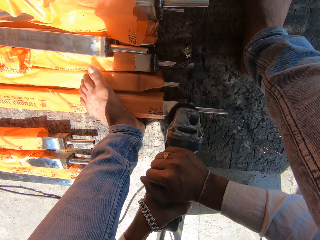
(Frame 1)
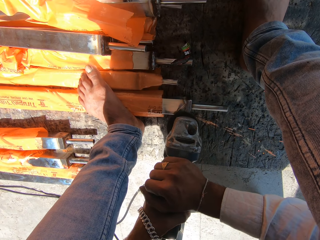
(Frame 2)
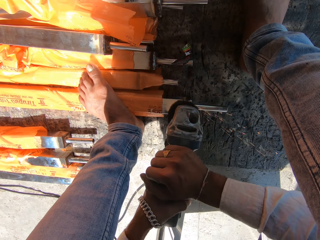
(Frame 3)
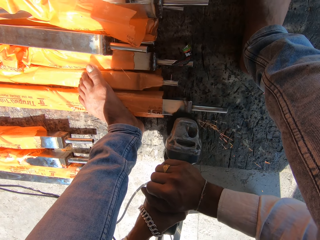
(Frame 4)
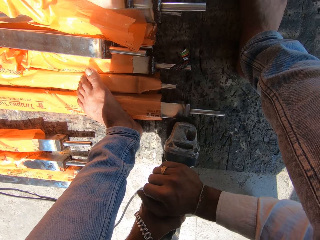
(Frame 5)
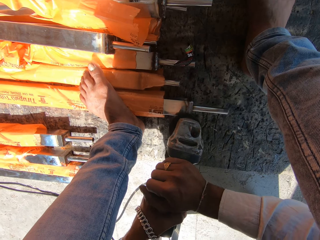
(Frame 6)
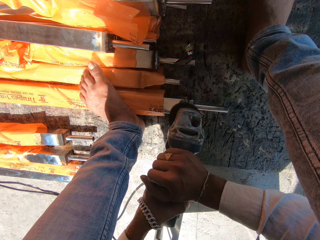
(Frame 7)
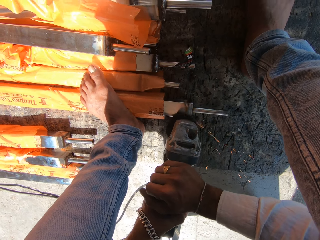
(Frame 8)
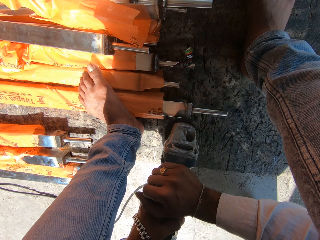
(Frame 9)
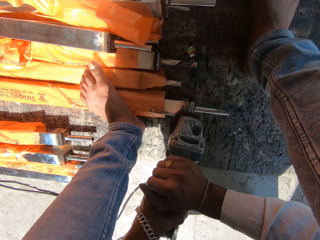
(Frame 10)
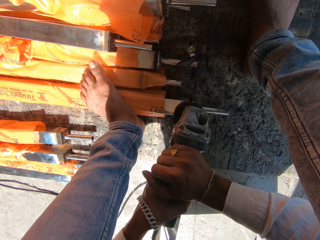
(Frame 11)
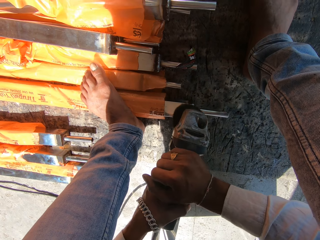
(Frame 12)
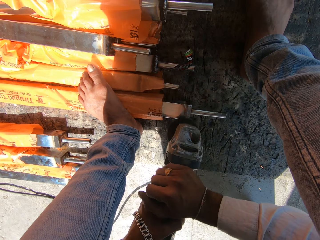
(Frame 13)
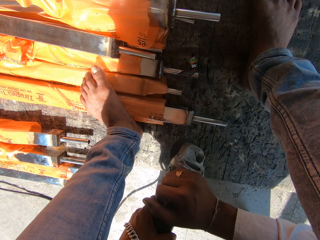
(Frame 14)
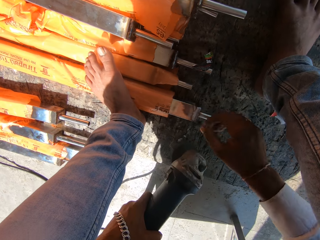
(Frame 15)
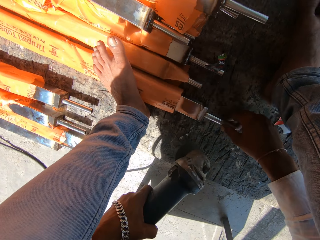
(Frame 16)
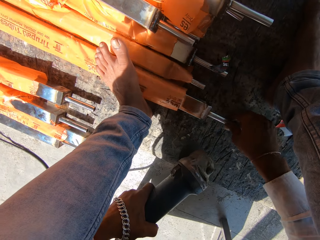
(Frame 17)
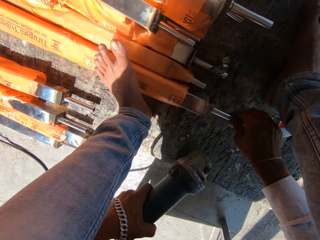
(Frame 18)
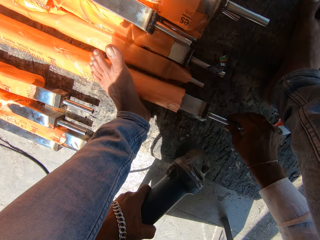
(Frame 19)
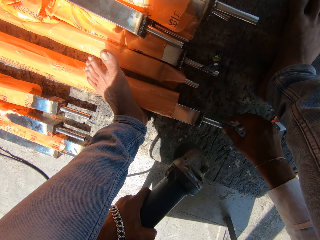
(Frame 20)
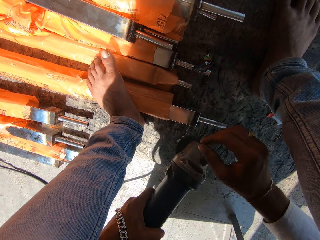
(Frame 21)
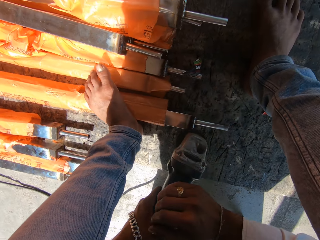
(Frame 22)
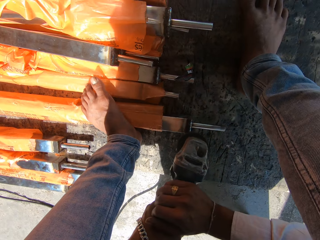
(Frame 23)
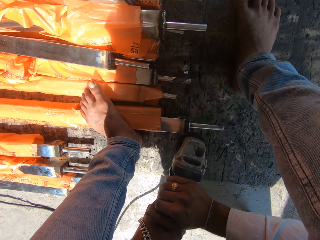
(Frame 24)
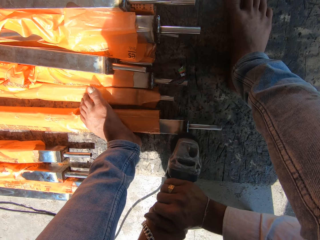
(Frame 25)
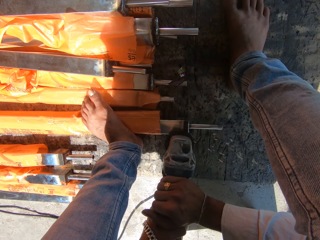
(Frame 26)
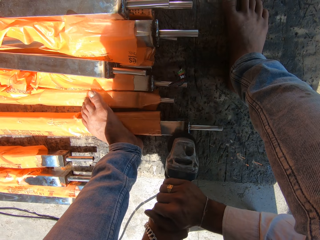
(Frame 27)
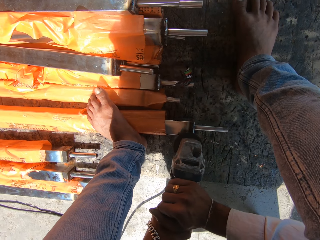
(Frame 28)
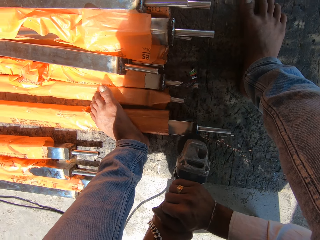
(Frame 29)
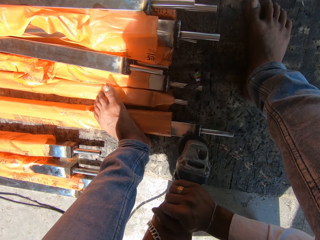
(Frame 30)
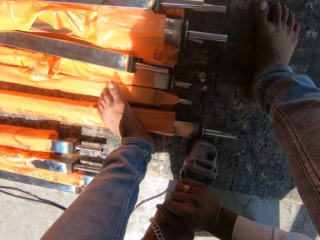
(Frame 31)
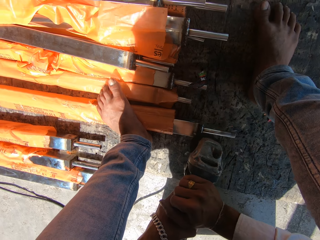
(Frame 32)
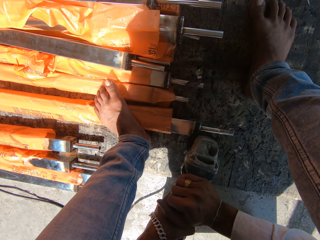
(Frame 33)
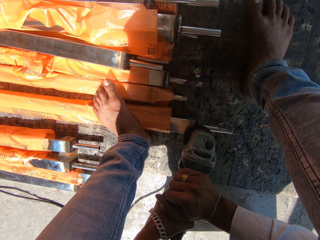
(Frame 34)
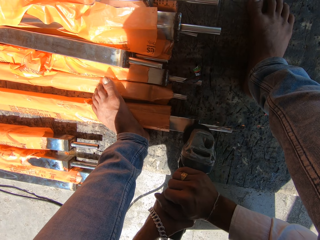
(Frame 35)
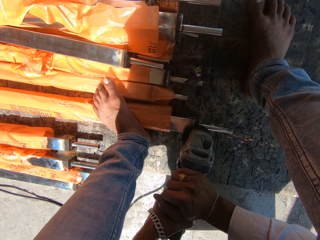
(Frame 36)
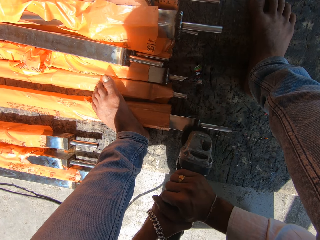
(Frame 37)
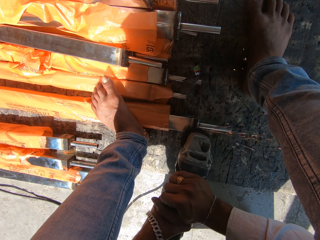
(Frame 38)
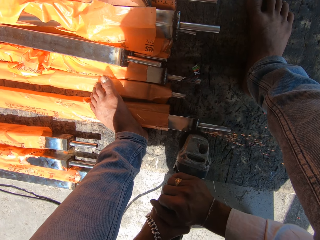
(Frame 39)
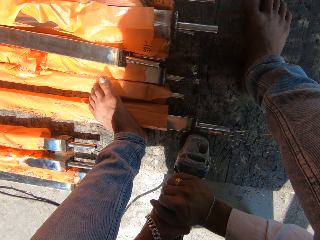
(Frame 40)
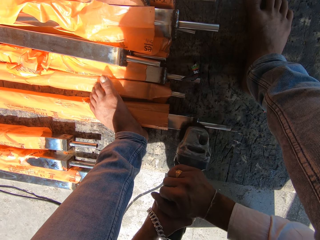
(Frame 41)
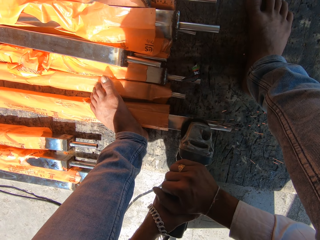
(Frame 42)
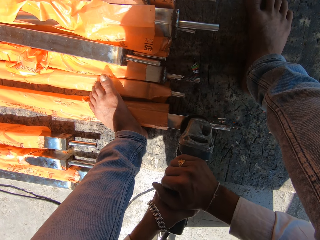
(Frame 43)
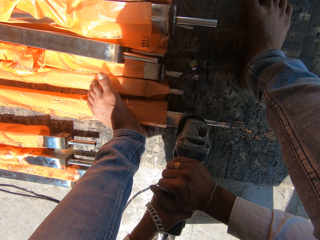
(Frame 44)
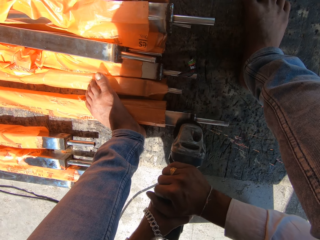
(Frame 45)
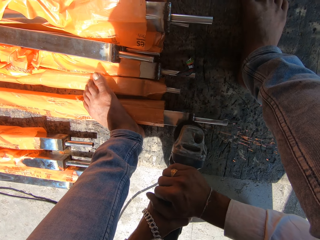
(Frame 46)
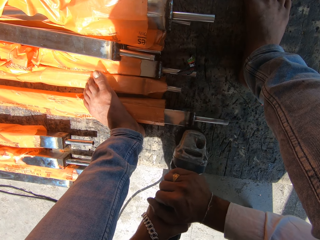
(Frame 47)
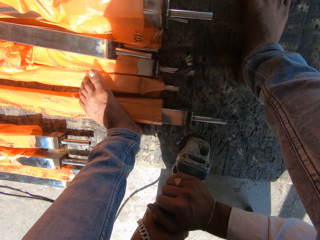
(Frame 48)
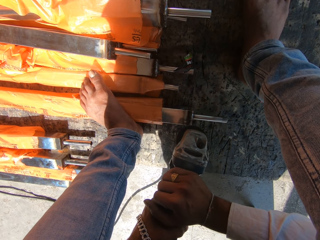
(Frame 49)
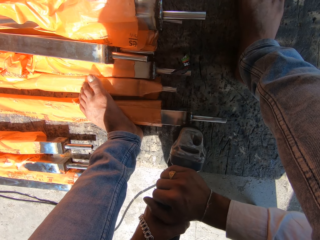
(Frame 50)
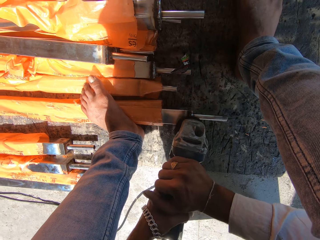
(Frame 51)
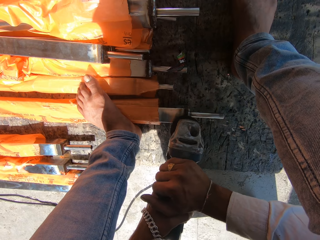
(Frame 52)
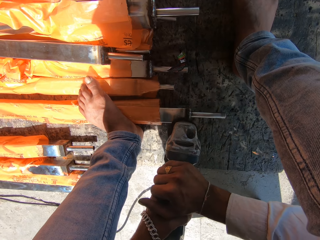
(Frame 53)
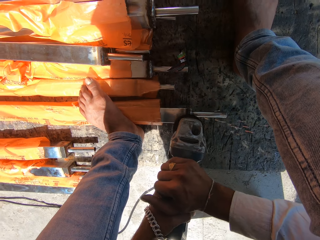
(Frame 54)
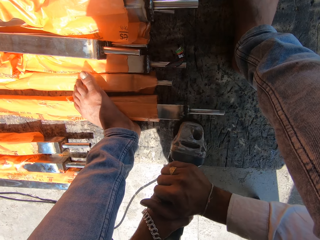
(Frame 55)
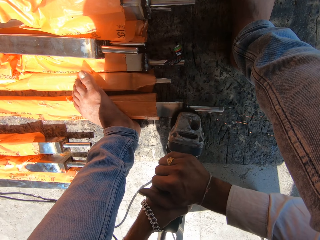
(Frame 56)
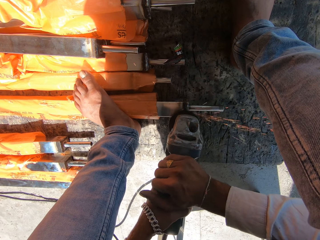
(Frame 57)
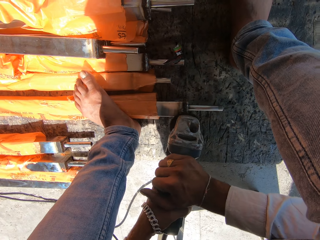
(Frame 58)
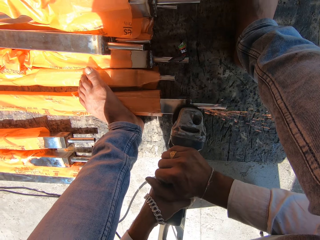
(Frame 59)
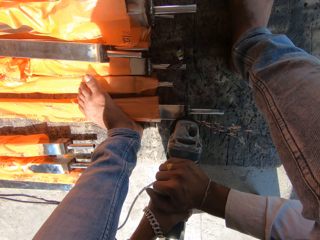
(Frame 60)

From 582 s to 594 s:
The camera wearer flips the mild steel box on the floor with his right hand. He smoothens the mild steel box on the floor with the metal sander in both hands.

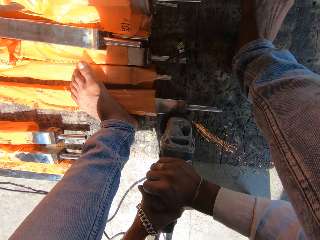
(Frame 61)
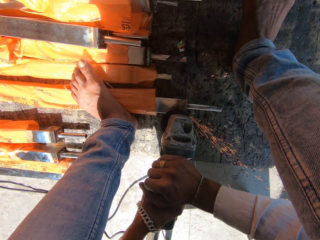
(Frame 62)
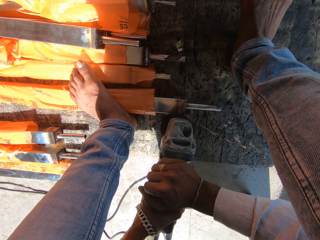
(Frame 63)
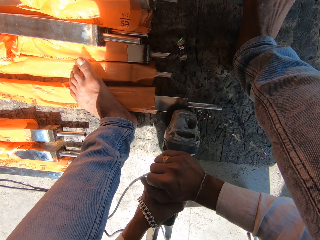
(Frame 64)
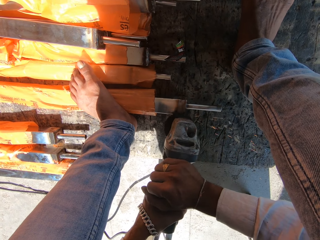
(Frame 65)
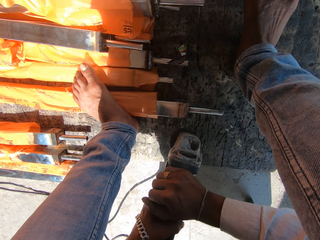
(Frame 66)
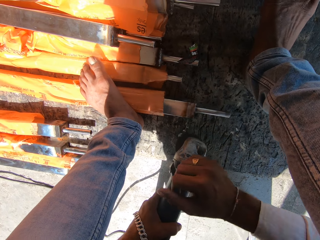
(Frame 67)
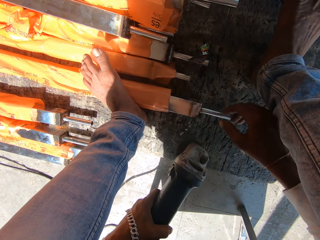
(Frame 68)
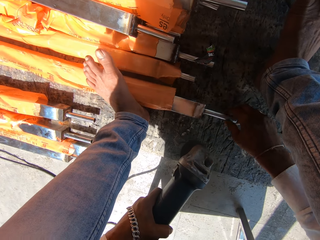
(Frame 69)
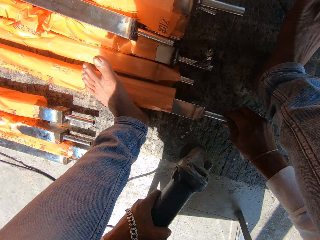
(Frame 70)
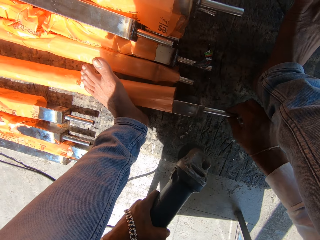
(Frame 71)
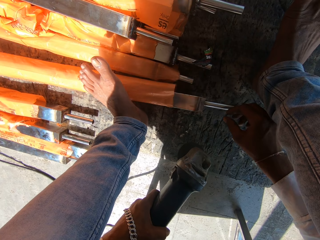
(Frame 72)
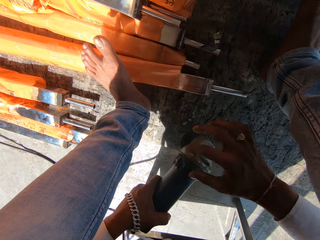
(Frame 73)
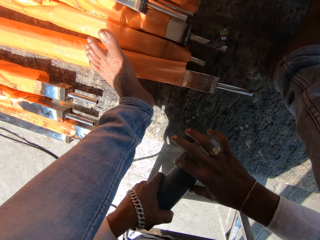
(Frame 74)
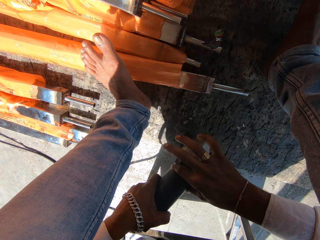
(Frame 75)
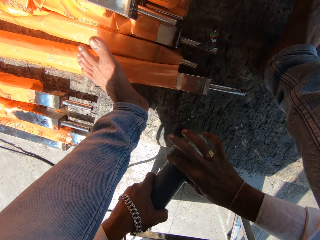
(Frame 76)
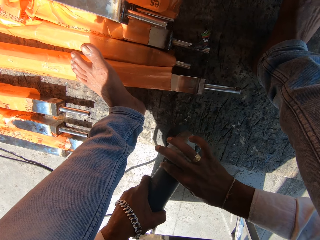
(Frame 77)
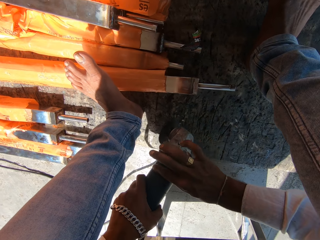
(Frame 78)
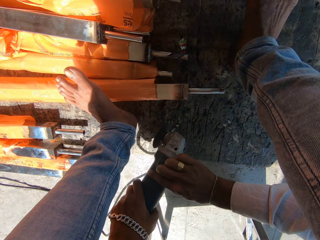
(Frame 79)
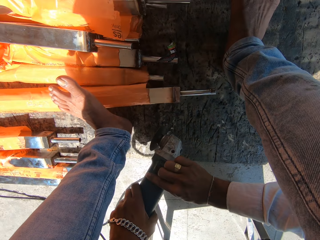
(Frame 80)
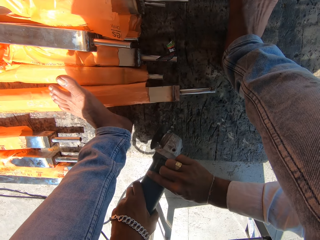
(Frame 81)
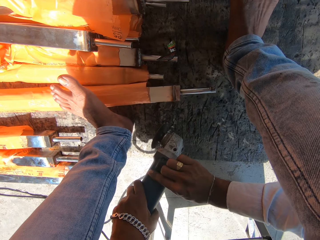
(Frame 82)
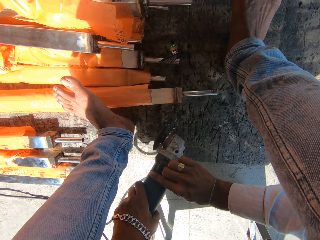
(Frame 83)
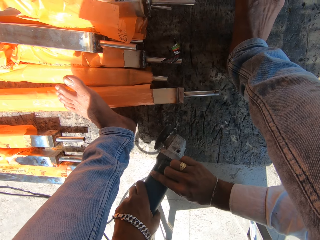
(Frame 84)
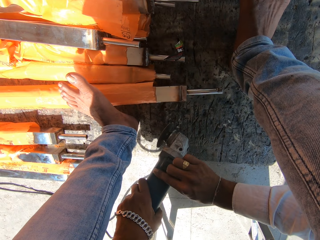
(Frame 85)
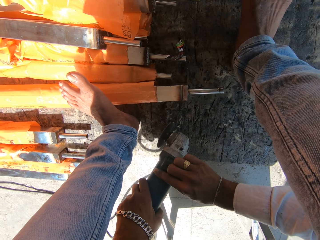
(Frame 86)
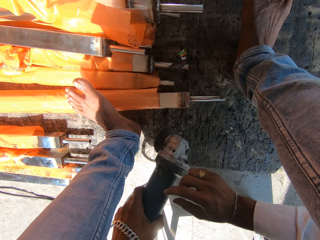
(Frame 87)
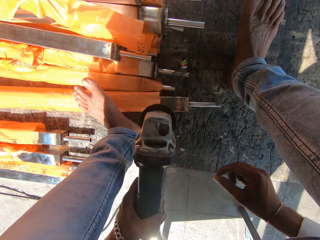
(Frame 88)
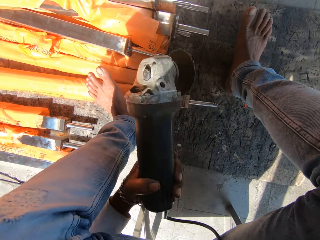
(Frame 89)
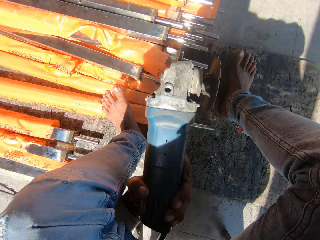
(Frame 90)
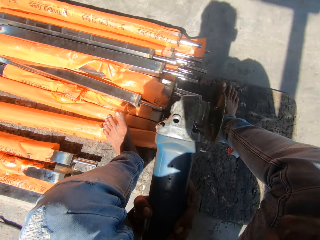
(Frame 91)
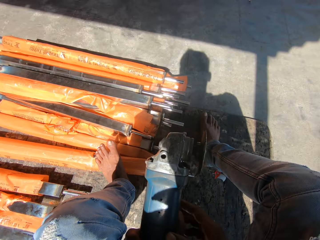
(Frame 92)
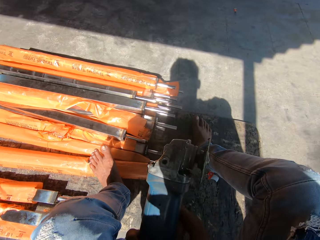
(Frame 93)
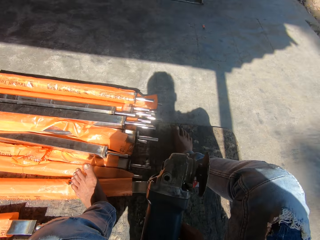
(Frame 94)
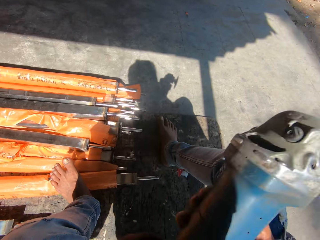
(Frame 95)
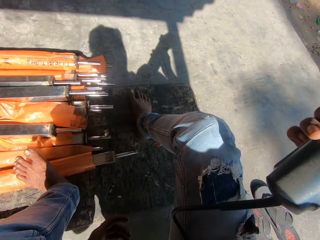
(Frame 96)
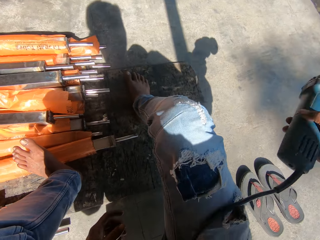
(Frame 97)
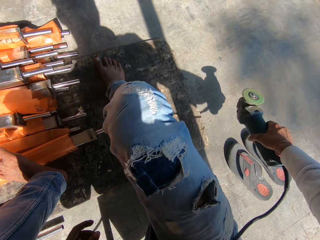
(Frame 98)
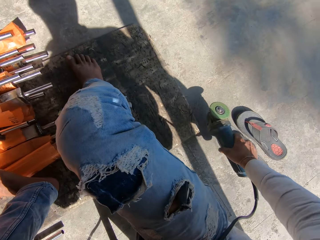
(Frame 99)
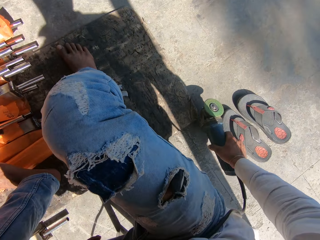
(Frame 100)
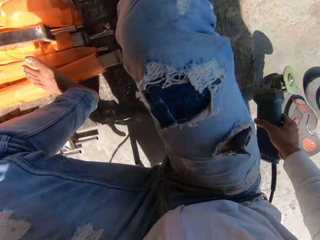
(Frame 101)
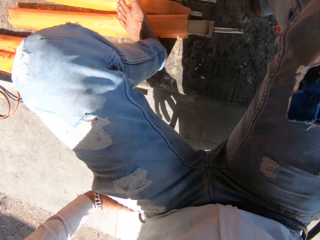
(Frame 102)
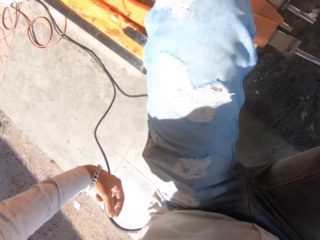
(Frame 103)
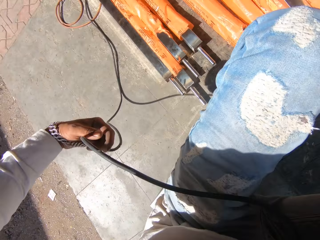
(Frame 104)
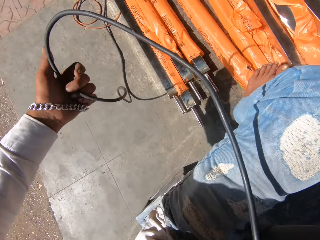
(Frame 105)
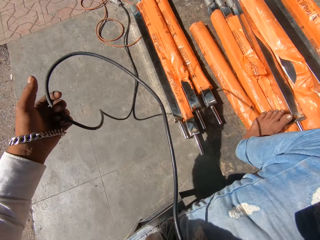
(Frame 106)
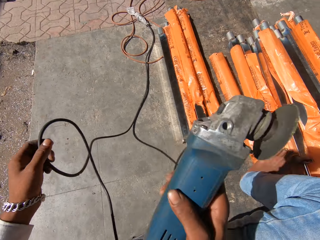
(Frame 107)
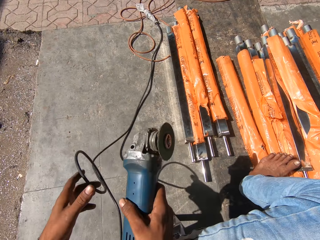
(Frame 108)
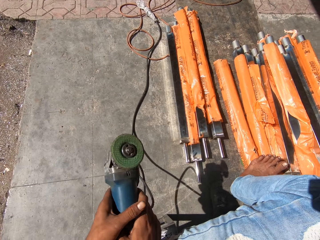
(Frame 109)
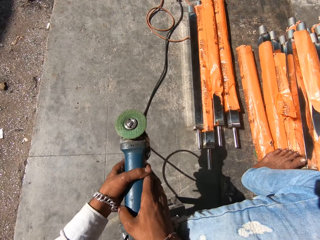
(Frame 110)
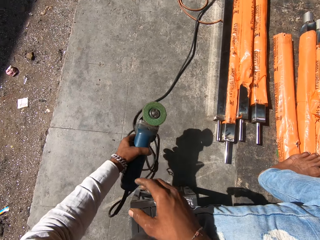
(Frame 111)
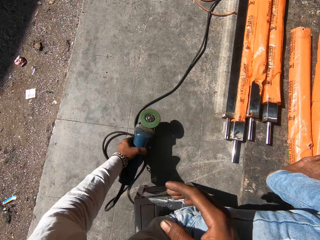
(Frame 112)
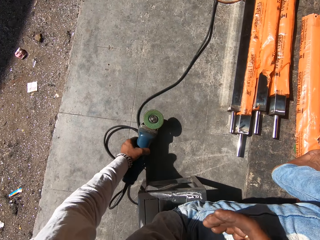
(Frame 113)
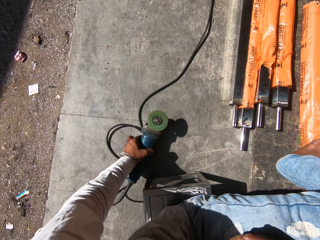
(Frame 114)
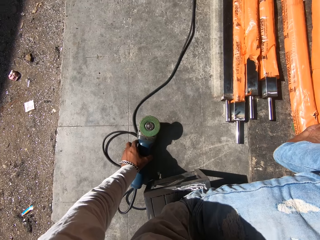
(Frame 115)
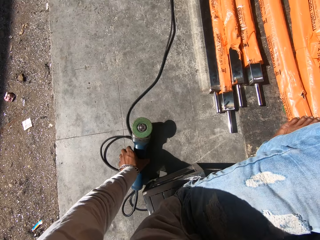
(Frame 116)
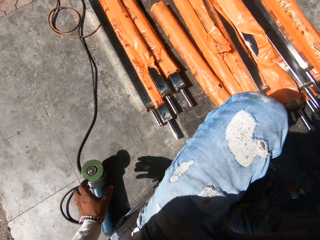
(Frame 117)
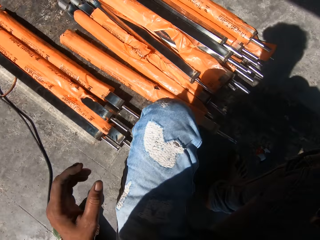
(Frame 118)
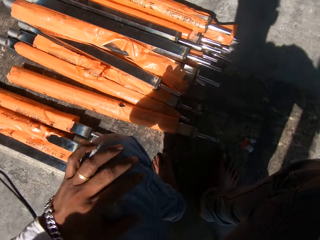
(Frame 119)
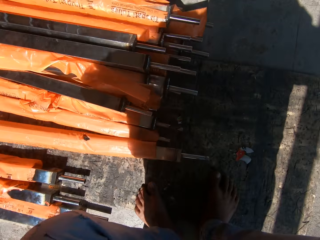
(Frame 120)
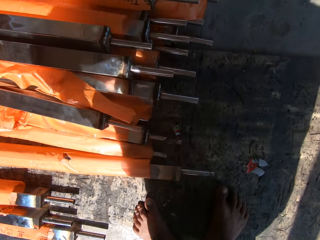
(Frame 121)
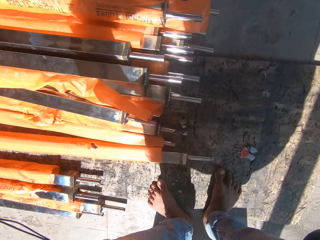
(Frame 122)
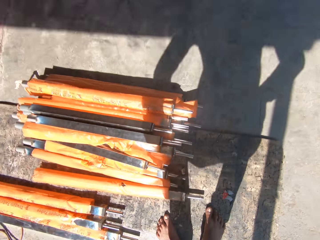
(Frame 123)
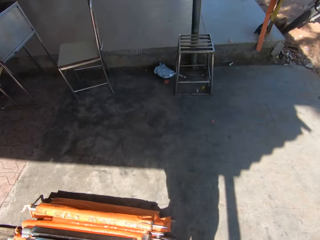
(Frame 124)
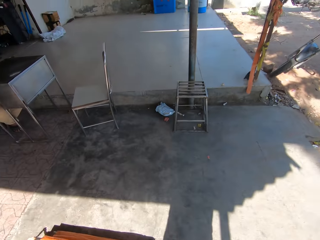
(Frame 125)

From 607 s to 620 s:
The camera wearer flips the mild steel box on the floor with his right hand. He holds the grinder. He passes the metal sander from his left hand to his right hand. He puts the grinder on the floor. He passes the metal sander from his right hand to his left hand. He puts the grinder on the floor again. He stands up from a stool.
